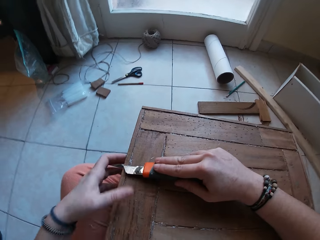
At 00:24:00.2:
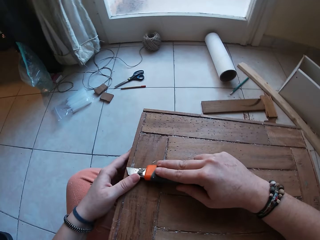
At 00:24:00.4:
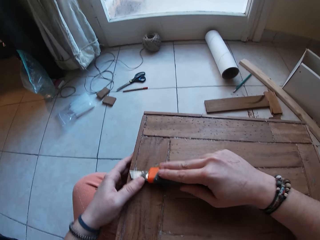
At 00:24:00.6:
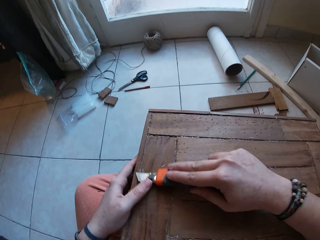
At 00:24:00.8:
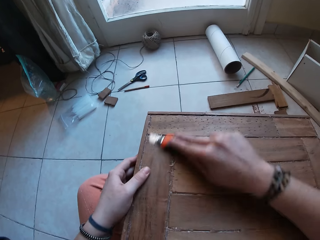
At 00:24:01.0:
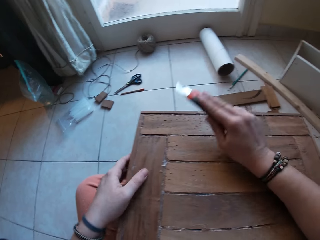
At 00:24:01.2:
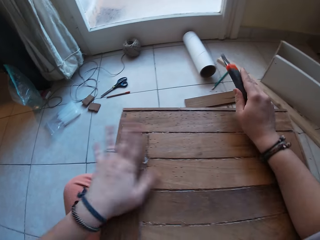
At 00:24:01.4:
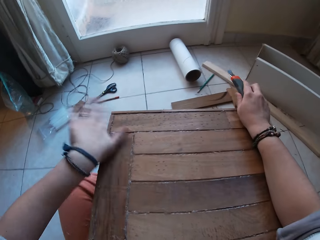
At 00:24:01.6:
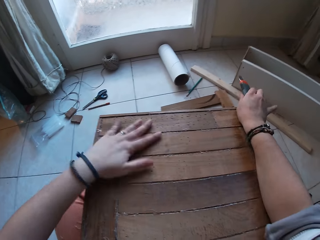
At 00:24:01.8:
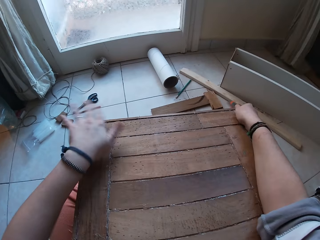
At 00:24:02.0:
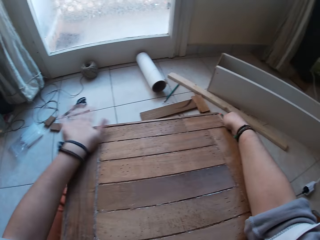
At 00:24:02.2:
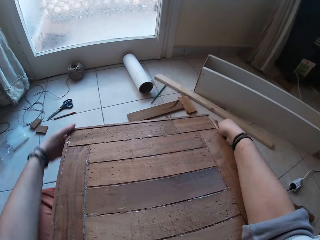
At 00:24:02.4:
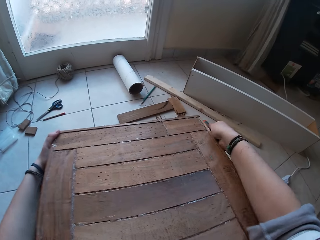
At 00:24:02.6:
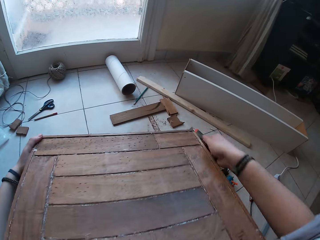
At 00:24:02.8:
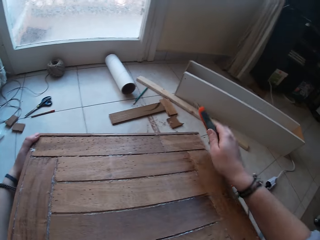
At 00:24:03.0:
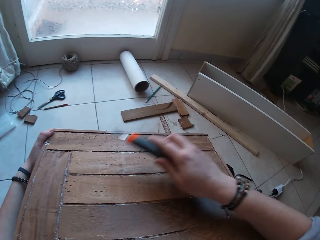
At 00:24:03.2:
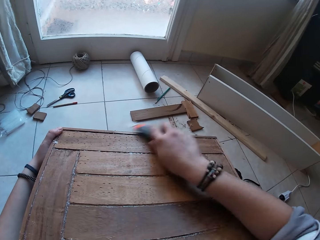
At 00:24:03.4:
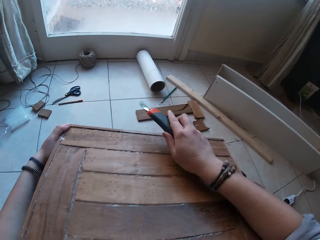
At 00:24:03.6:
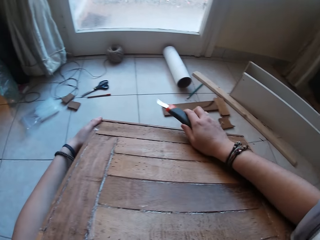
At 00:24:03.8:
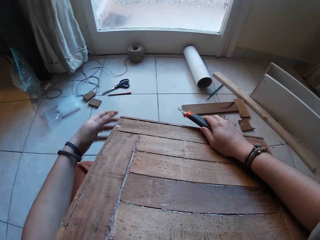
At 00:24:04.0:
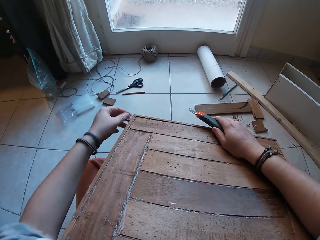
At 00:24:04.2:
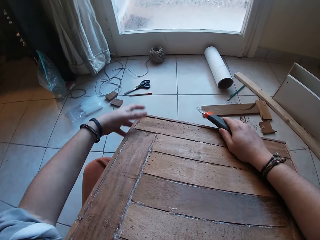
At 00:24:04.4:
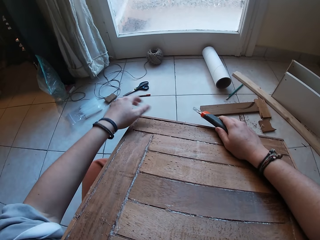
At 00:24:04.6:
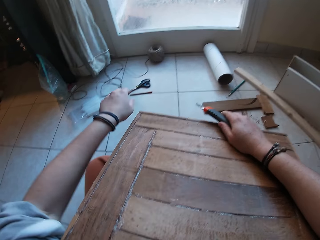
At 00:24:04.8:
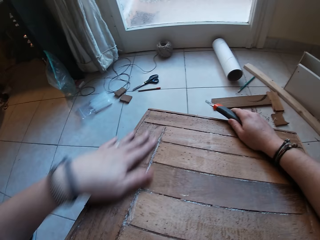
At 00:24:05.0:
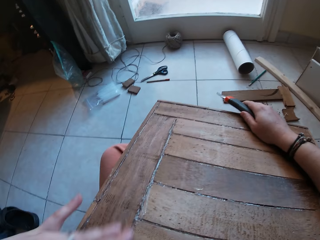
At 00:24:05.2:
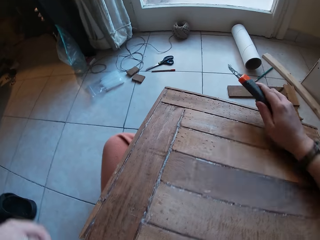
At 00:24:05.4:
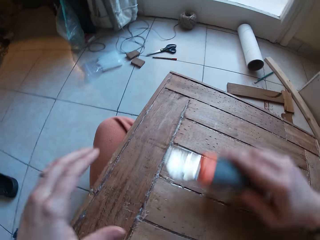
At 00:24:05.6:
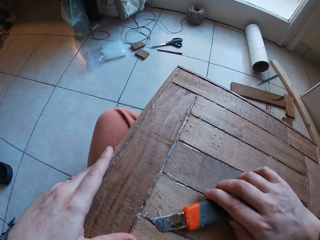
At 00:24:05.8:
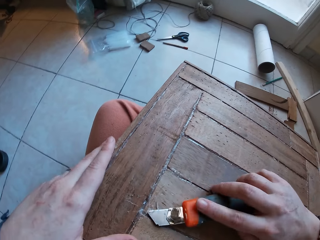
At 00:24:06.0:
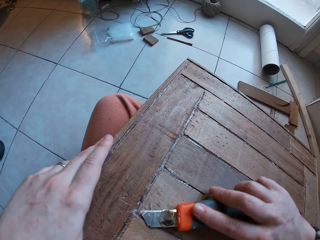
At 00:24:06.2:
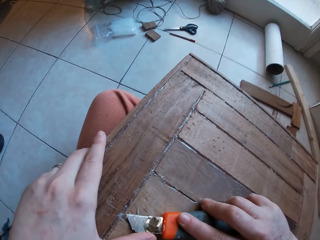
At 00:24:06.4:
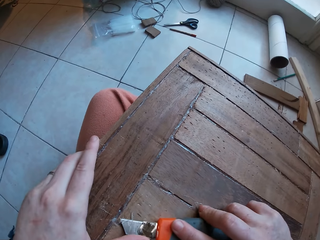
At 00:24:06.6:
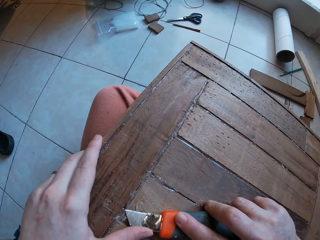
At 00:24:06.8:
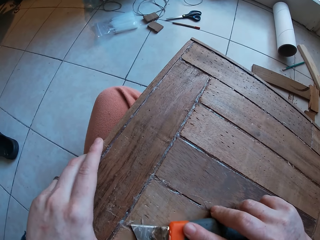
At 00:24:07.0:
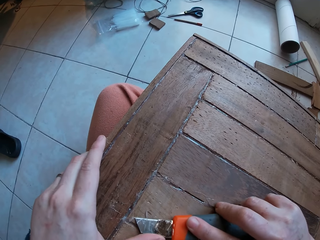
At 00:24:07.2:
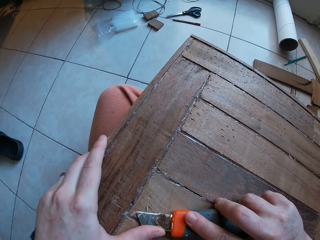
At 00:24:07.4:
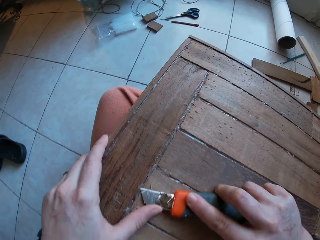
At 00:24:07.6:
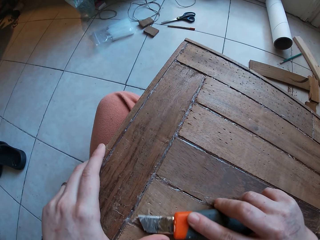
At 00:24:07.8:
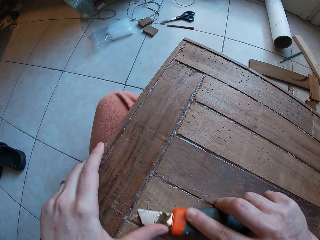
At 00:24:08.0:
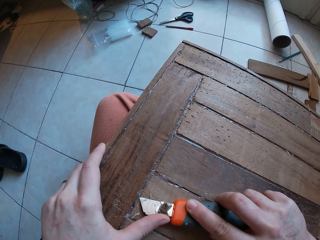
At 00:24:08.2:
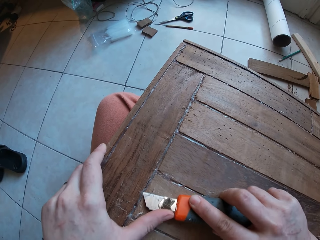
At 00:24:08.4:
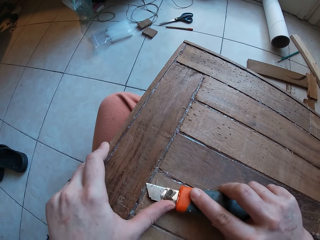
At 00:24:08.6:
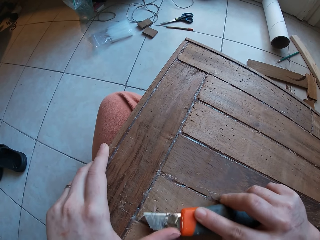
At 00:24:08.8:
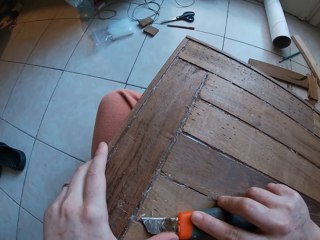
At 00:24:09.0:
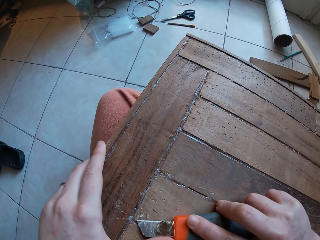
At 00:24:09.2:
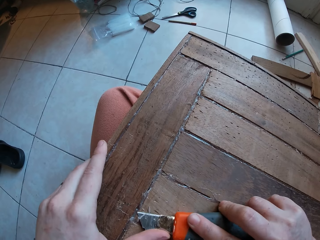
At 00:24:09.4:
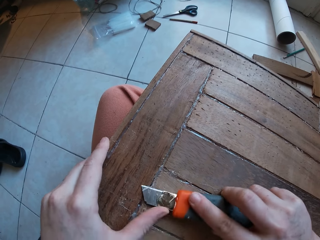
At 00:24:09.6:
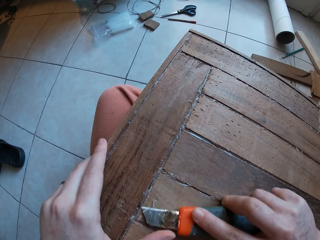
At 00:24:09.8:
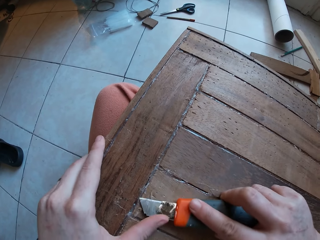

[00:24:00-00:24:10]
The camera wearer places his left hand on the hacking knife in his right hand. He scrapes dirt off the wooden box with the hacking knife in his right hand. He wipes dirt off the wooden box with his left hand. He adjusts the wooden box on his thighs with both hands. He pulls the wood. He wipes dirt off the wooden box with the hacking knife in his right hand. He wipes dirt off the wooden box with his left hand. He scrubs the wood. He scrapes dirt off the wooden box with the hacking knife in his right hand. He places his left hand on the hacking knife in his right hand.

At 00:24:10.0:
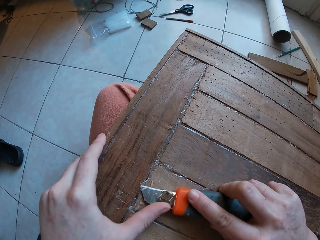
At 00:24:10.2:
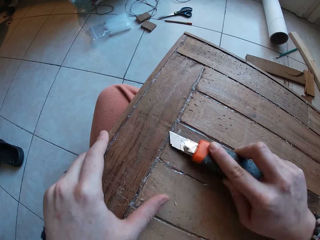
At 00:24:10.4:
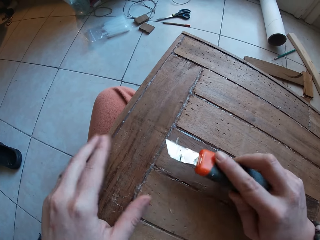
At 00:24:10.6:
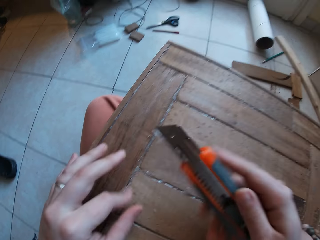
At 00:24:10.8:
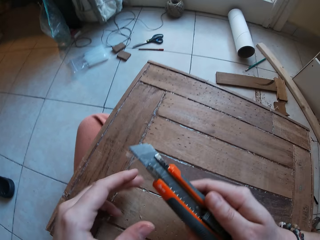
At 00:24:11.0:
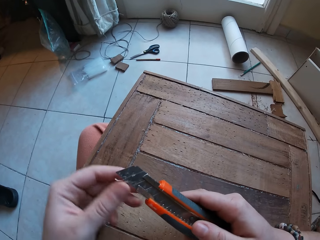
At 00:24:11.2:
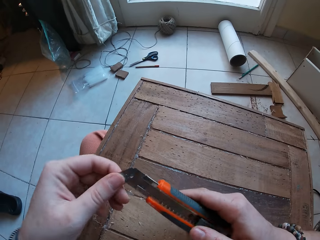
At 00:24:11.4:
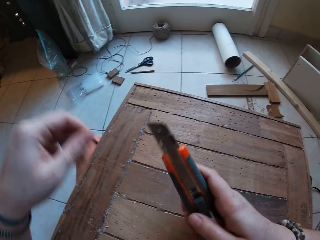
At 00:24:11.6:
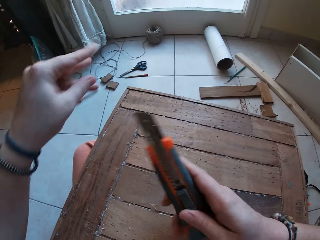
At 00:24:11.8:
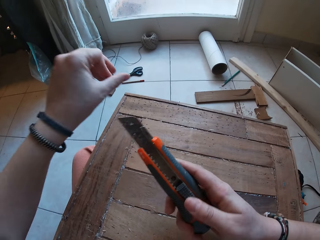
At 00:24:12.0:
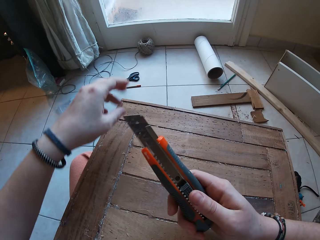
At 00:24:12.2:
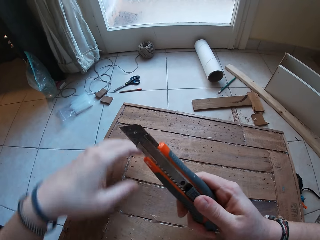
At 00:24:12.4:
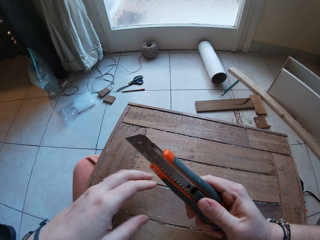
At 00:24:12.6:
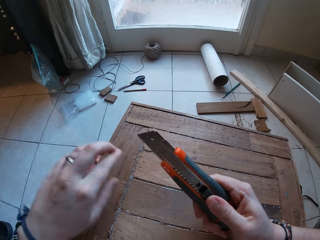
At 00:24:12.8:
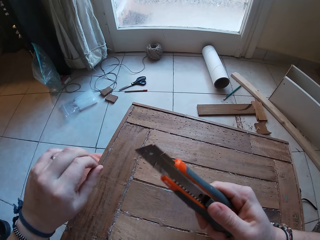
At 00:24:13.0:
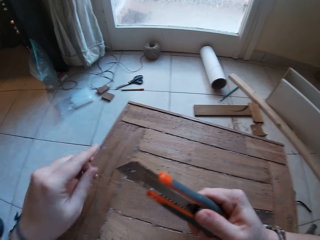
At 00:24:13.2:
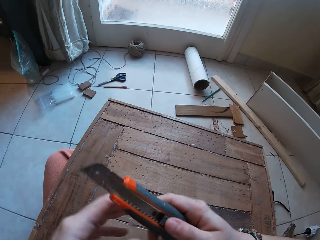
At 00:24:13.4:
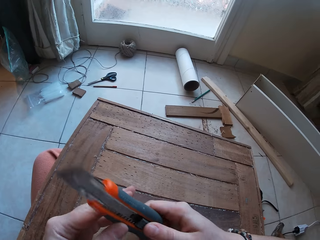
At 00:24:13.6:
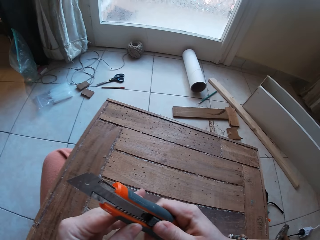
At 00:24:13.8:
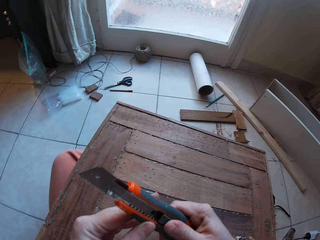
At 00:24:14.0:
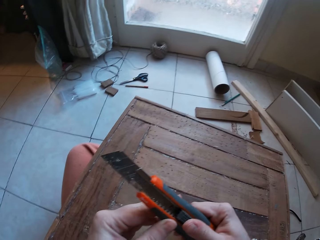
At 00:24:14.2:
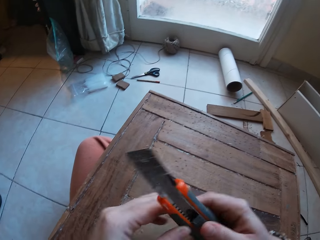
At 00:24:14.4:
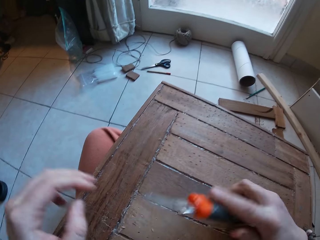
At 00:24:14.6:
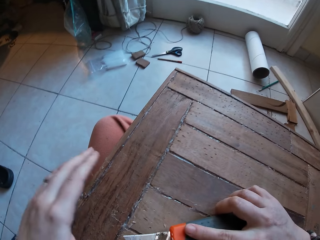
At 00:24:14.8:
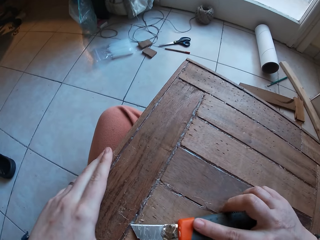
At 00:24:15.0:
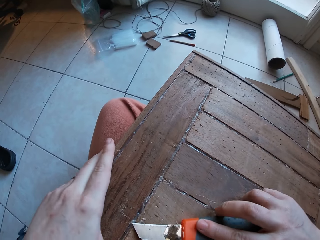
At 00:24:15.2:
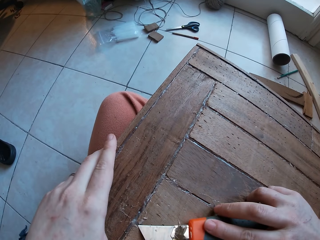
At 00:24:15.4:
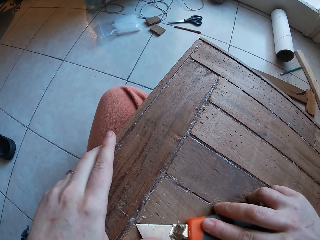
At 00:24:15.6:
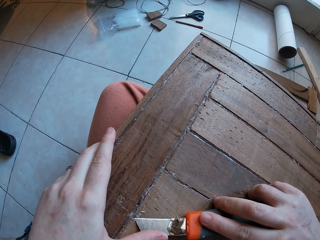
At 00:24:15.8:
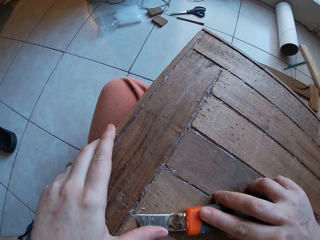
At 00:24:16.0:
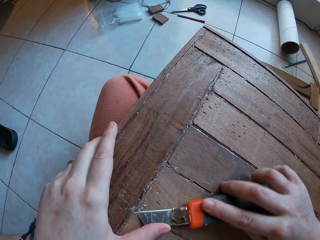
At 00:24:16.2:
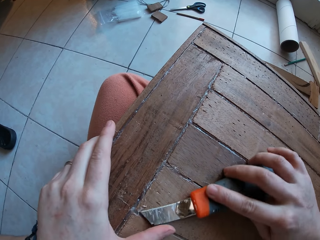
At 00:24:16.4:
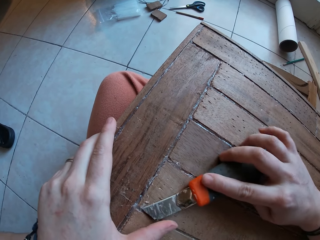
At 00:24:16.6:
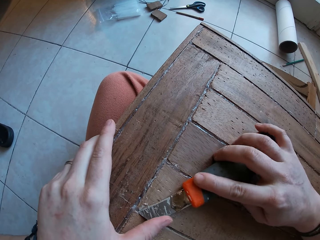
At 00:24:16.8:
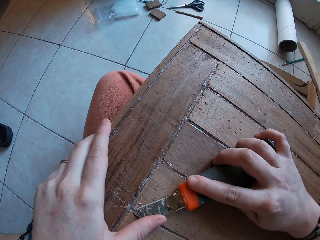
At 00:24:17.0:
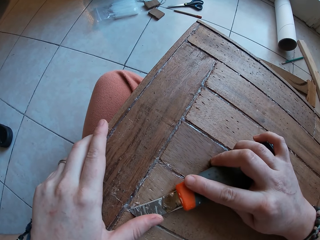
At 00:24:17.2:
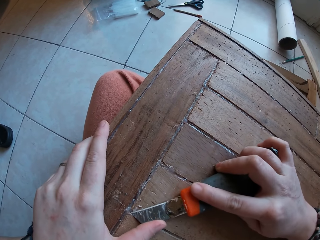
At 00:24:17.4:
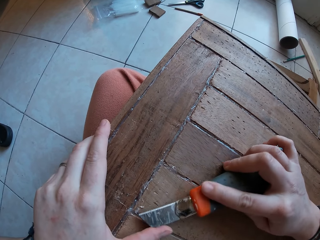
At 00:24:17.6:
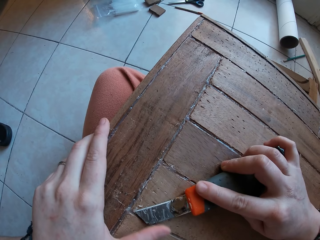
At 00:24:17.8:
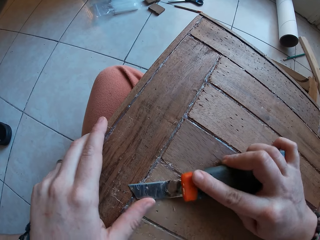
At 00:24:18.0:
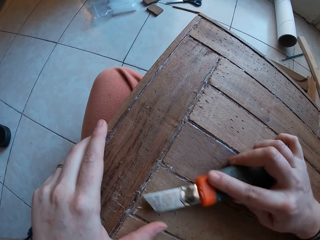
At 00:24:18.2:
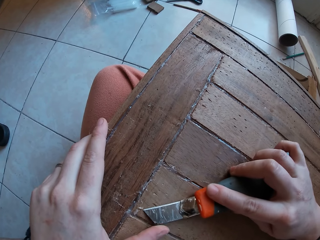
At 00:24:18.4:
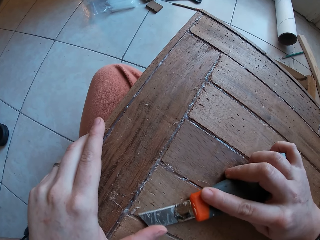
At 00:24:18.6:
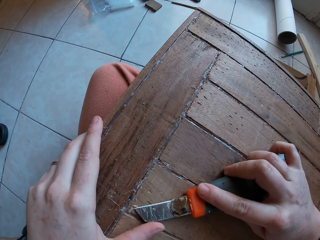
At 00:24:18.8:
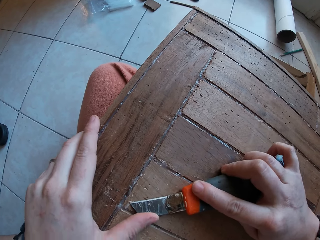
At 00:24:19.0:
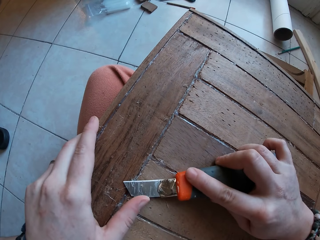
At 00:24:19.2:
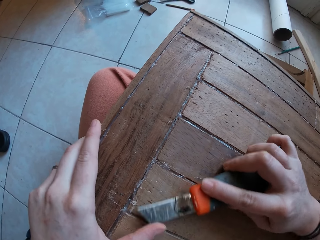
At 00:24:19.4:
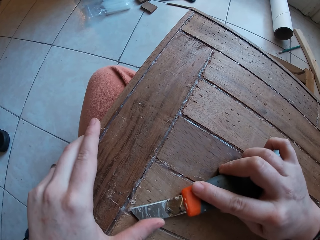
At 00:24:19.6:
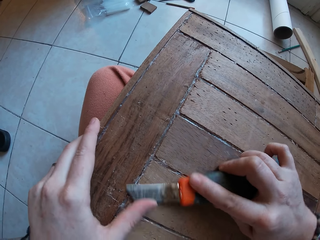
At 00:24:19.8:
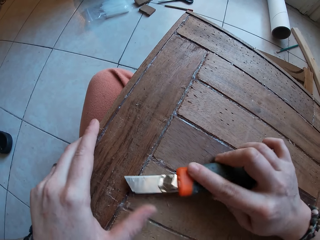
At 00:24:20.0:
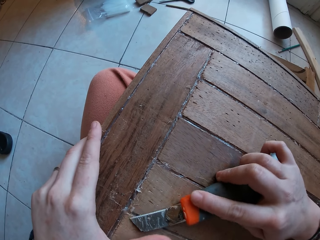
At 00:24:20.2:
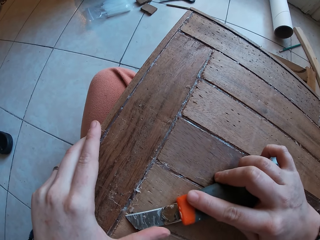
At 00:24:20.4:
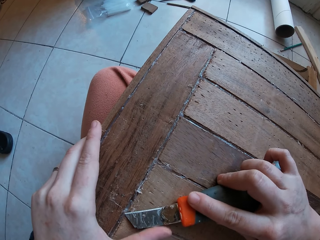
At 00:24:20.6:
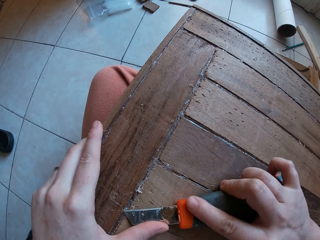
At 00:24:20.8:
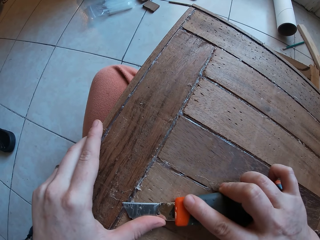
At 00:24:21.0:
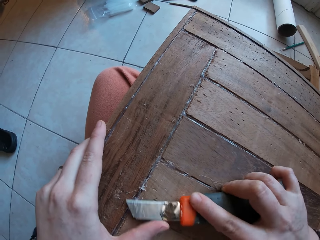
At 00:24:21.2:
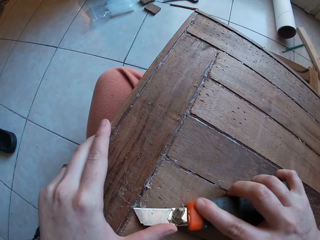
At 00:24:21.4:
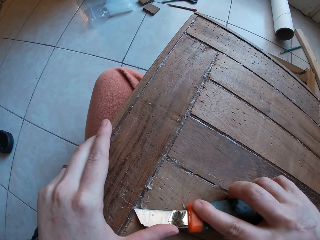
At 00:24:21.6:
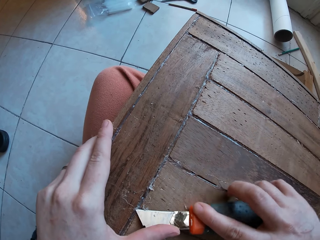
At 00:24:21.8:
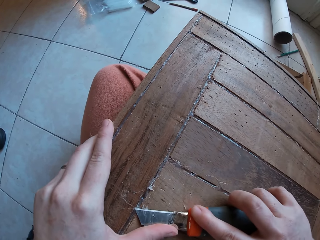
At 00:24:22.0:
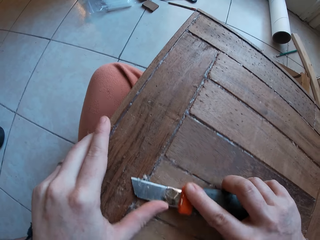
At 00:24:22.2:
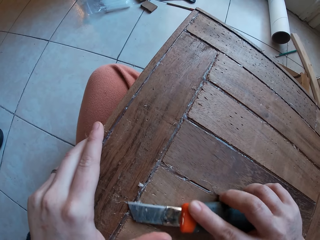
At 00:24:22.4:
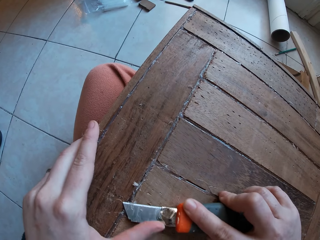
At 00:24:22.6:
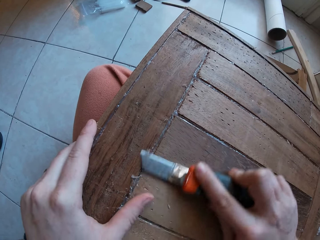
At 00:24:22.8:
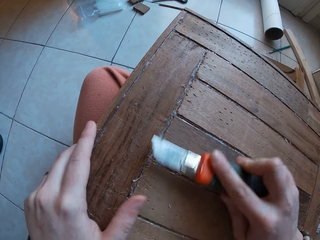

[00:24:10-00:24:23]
The camera wearer removes dirt from the hacking knife in his right hand with his left hand. He adjusts the hacking knife with both hands. He places his left hand on the hacking knife in his right hand. He scrapes dirt off the wooden box with the hacking knife in his right hand.
